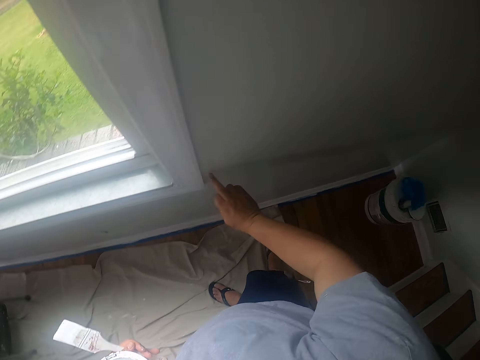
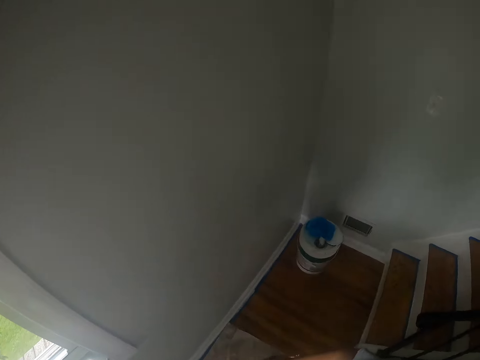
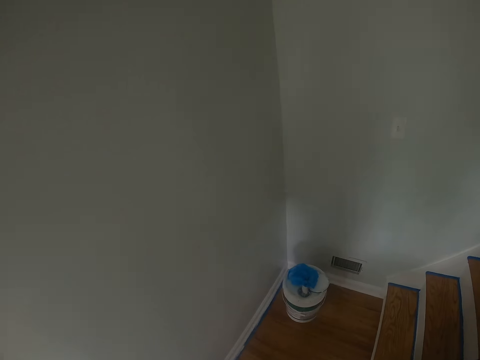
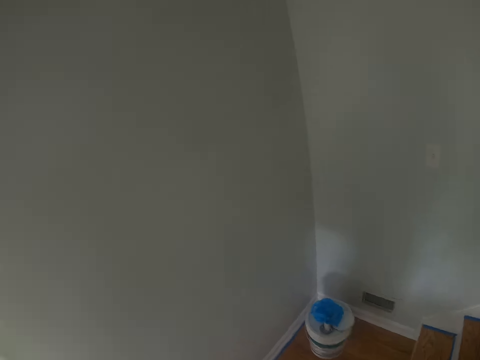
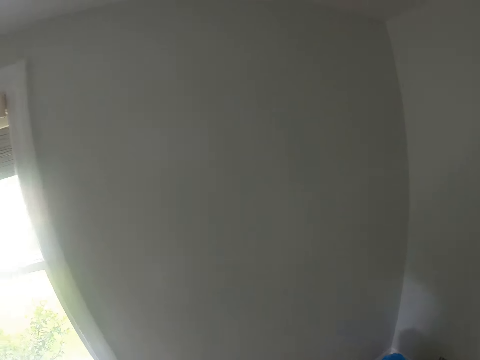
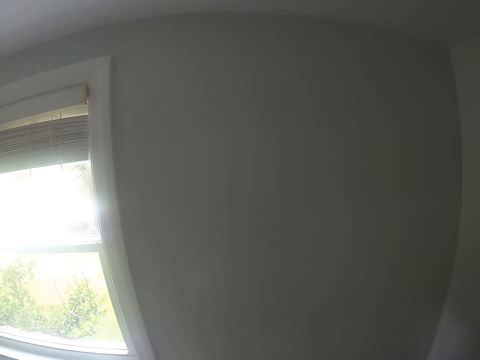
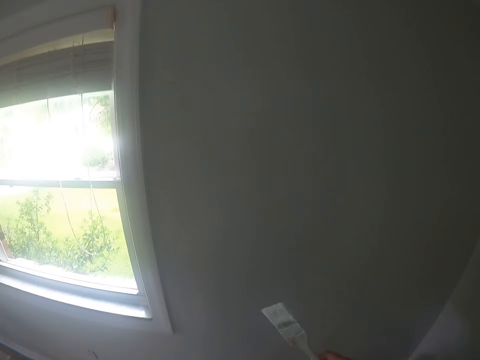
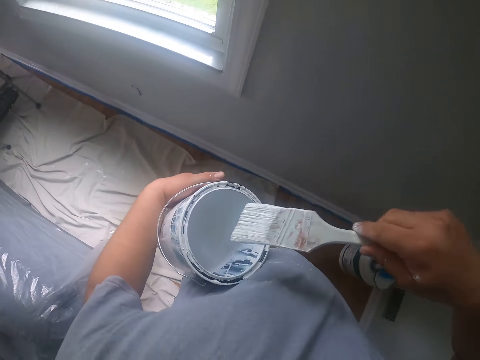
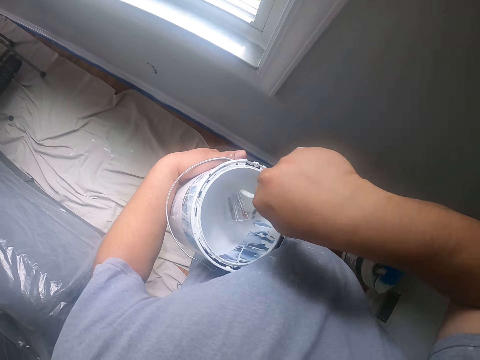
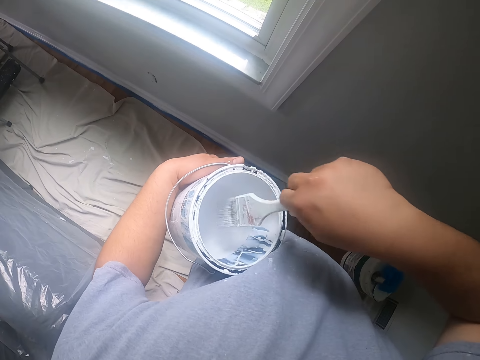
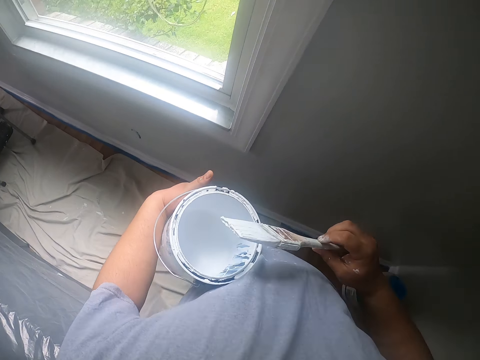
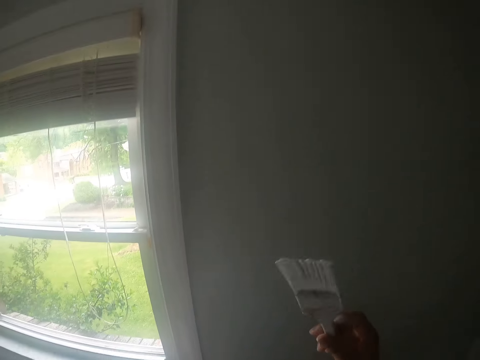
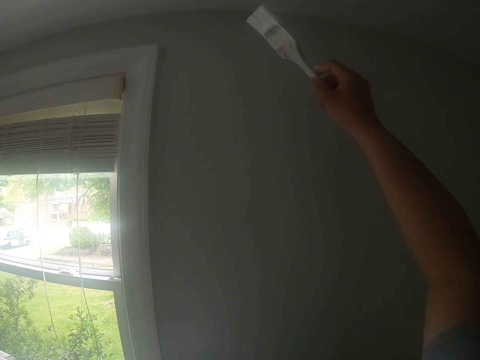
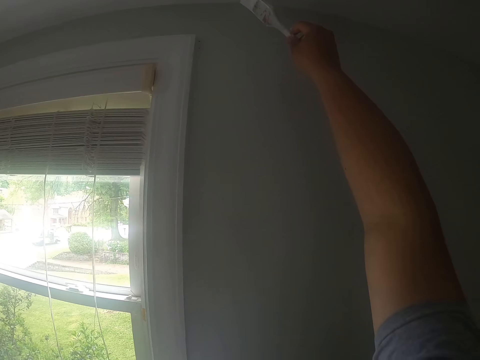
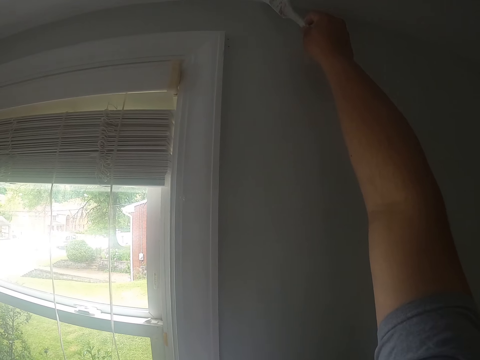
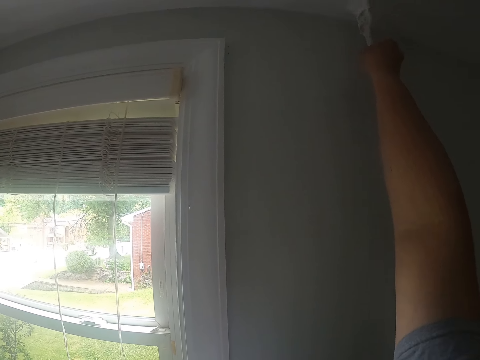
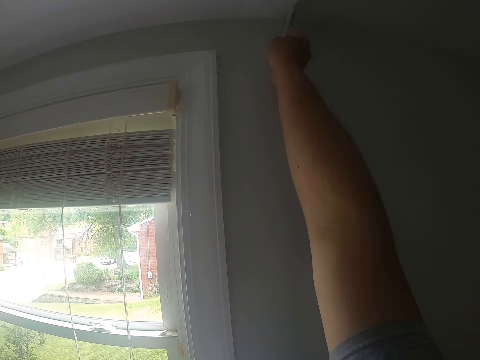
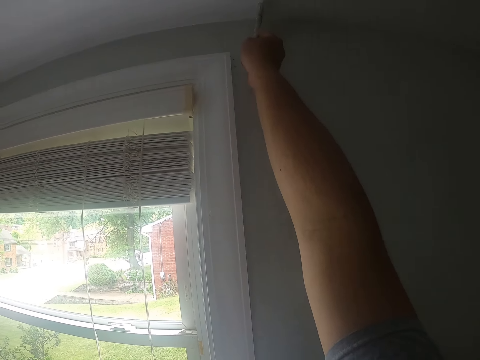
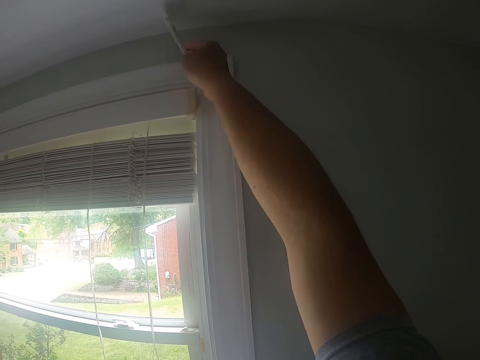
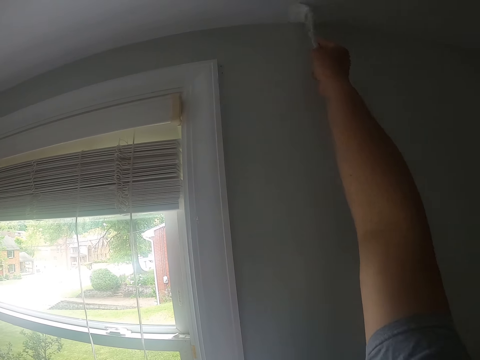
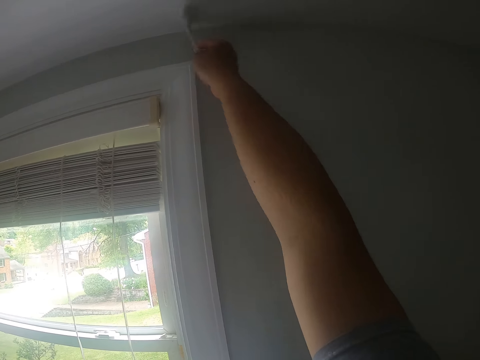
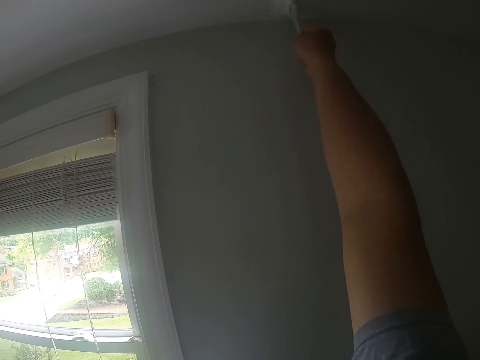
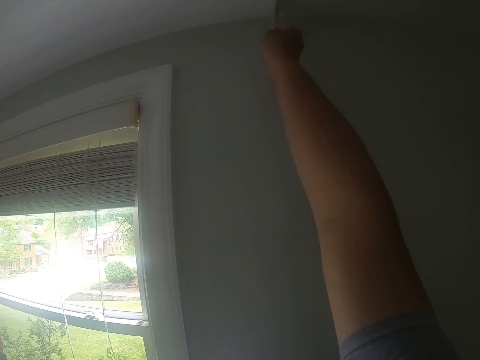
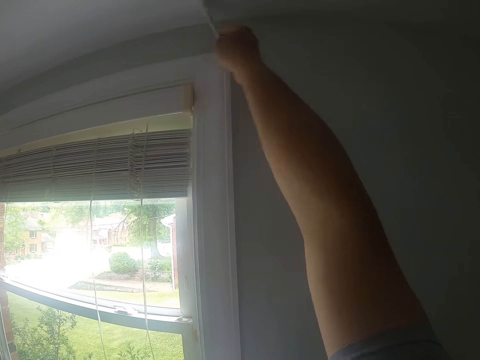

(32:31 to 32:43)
The camera wearer looks around. He dips the paintbrush into the can of paint with his right hand. He removes the paintbrush from the can. He shakes off excess paint on the paintbrush with his right hand. He paints a ceiling with the paintbrush in his right hand.

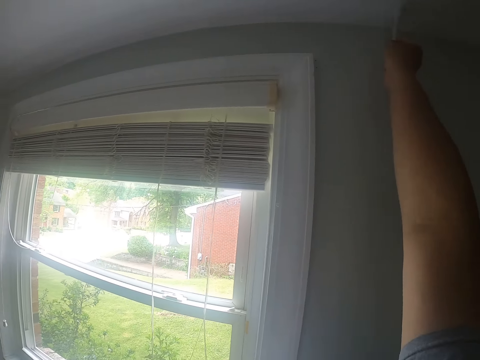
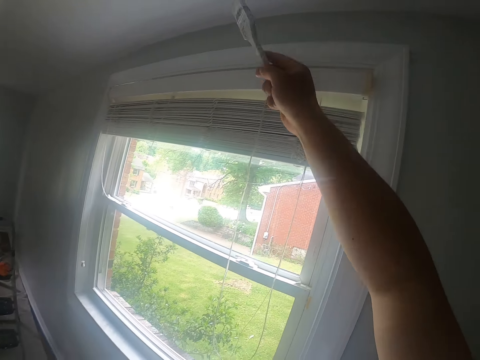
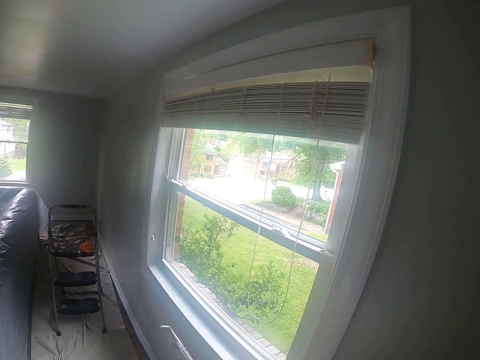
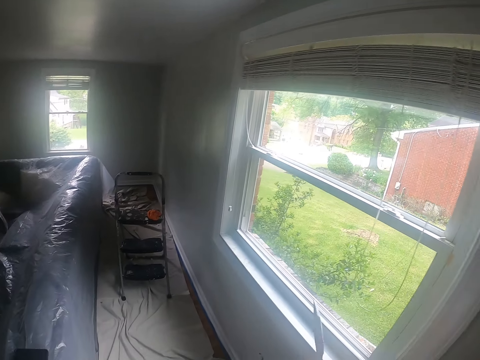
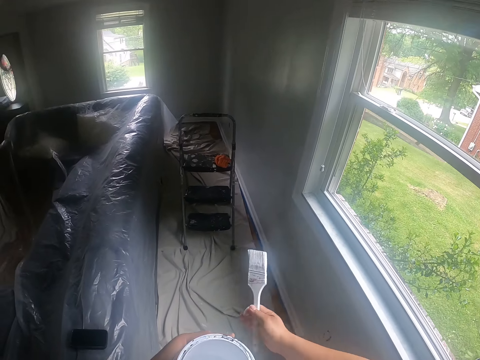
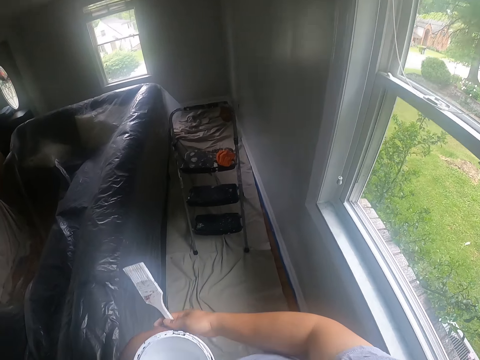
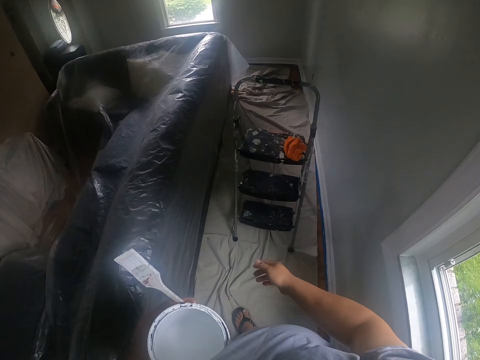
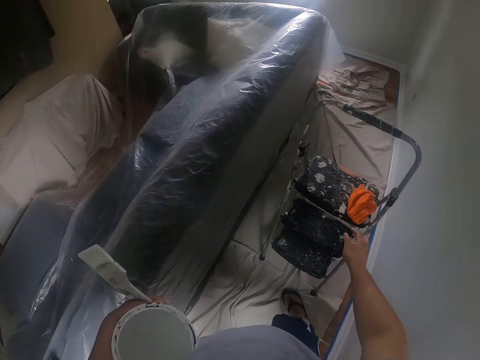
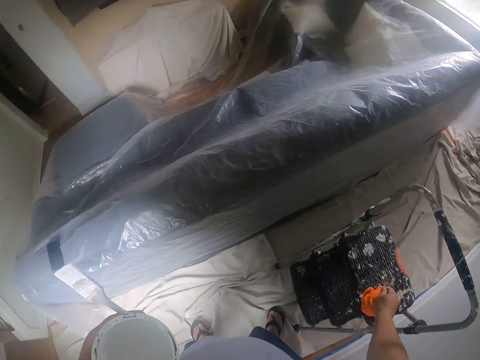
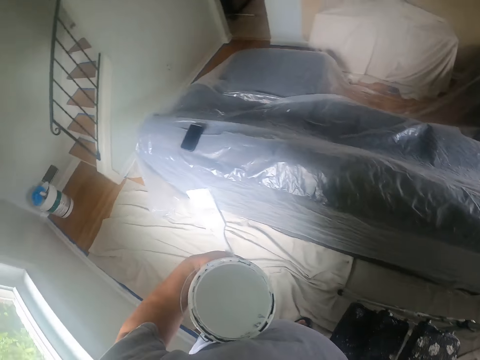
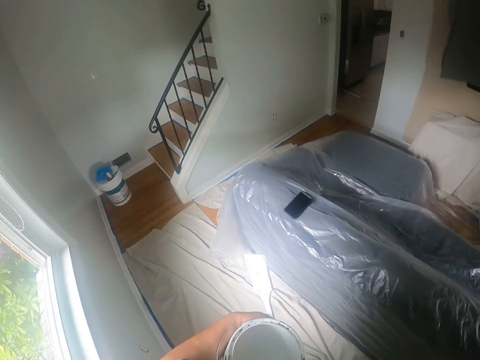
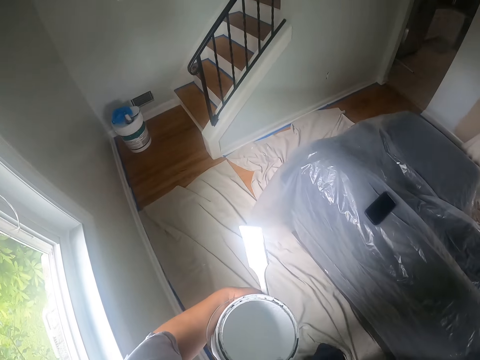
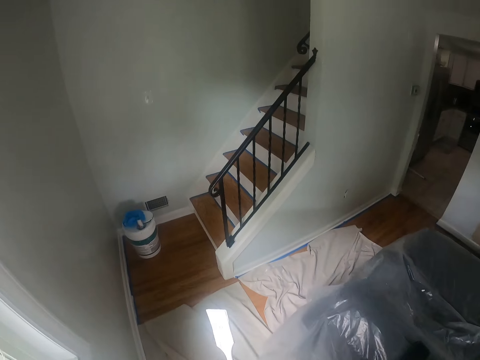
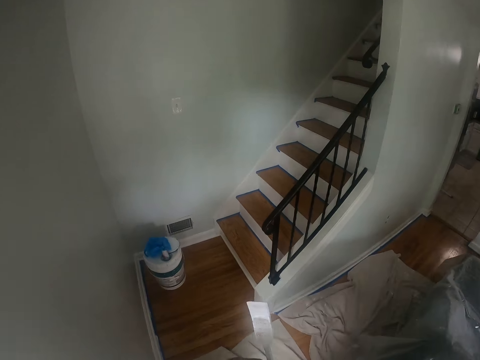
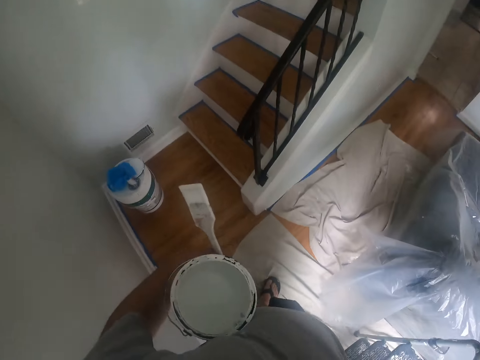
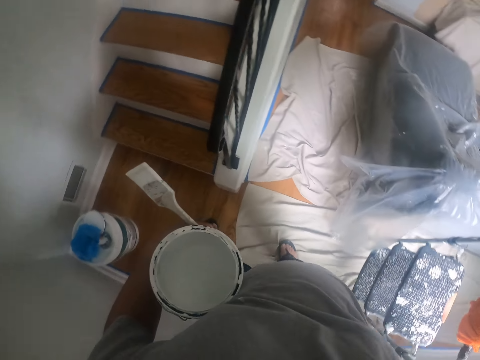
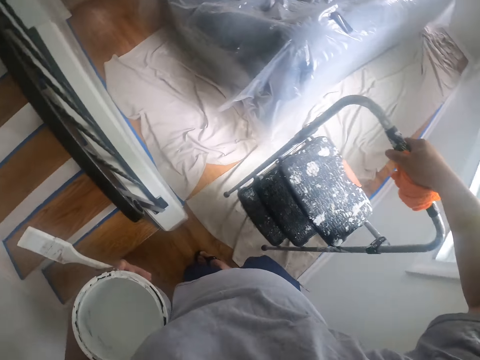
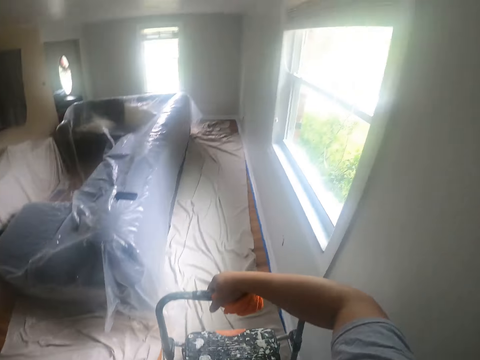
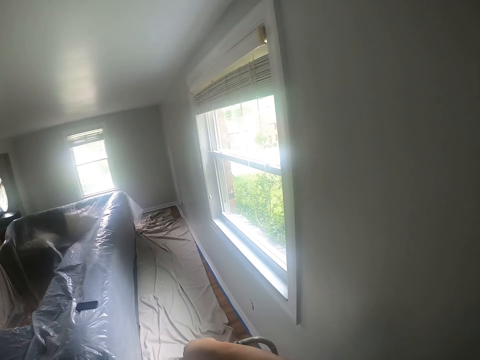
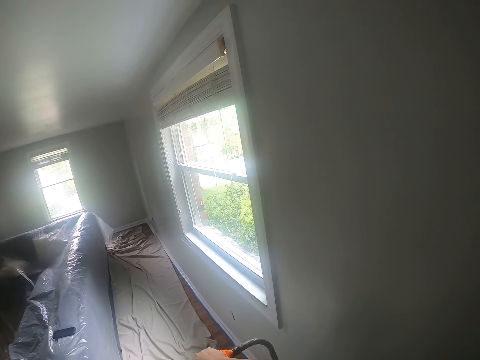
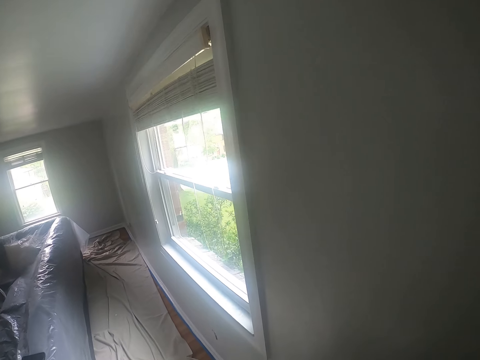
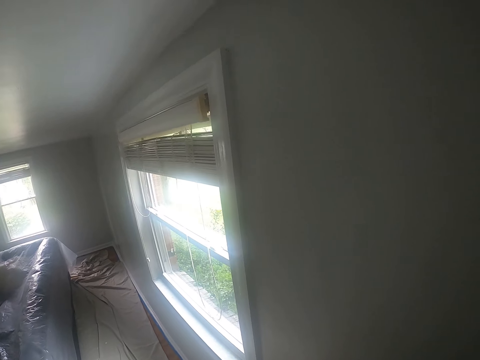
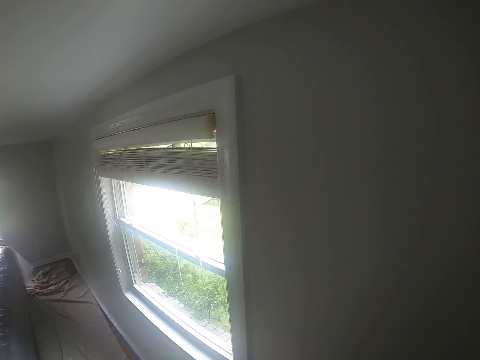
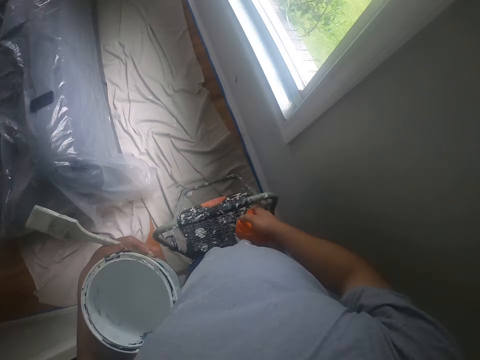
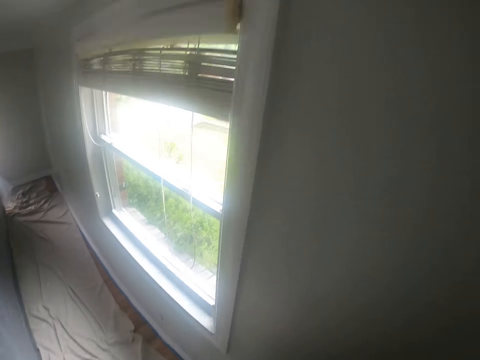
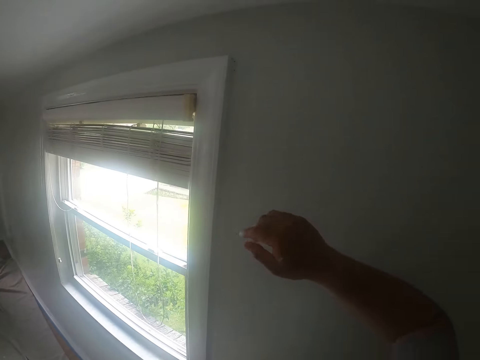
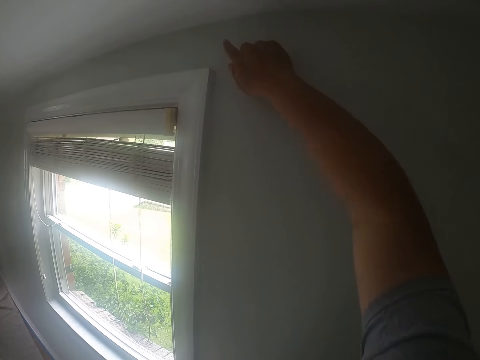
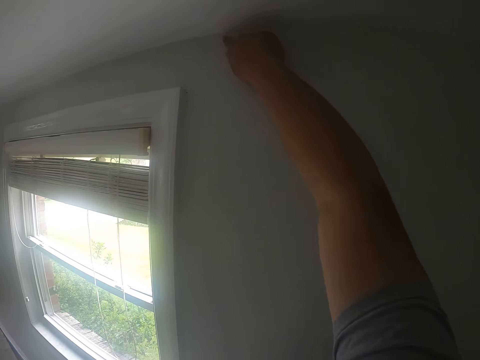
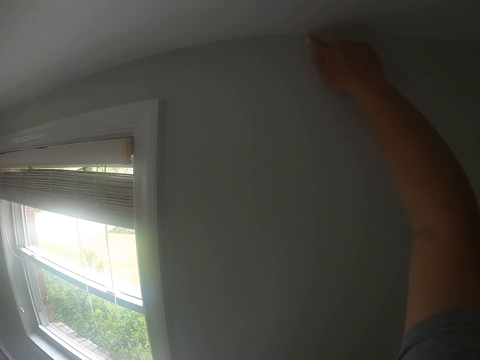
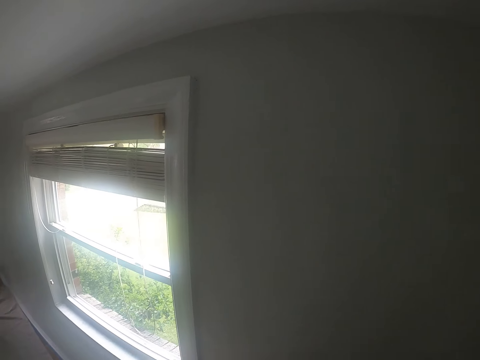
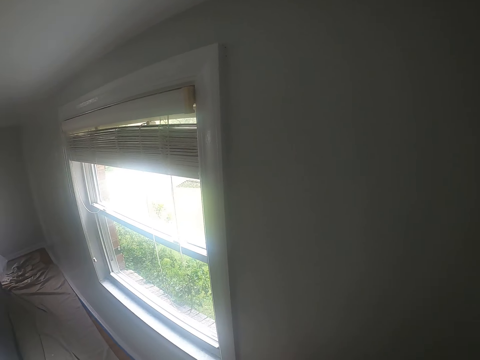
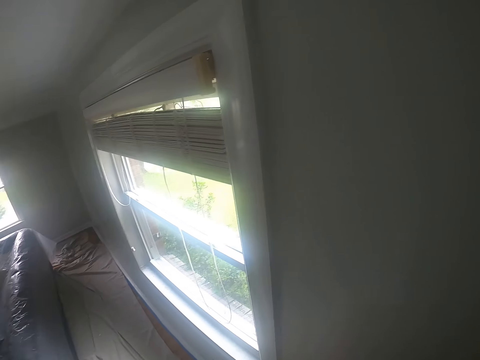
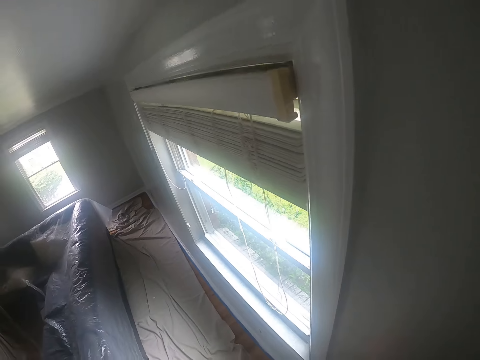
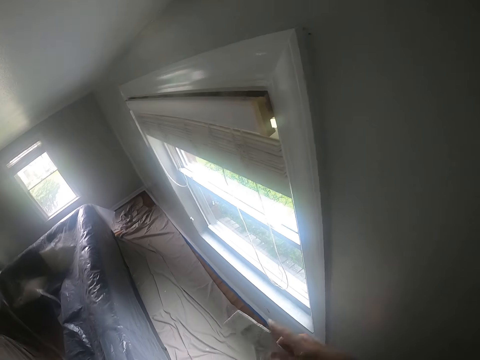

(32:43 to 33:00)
The camera wearer passes the paintbrush from his right hand to his left hand. He walks towards a ladder. He picks up a cloth from the top of the ladder with his right hand. He picks up the ladder with his right hand. He walks towards the staircase. He puts the ladder on another part of the floor with his right hand. He climbs on top of the ladder. He drops the cloth on the ladder with his right hand. He slides his right hand on the edge of the ceiling. He wipes the excess paint with his finger. He stares at the window. He climbs a step of the ladder. He passes the paintbrush from his left hand to his right hand.
